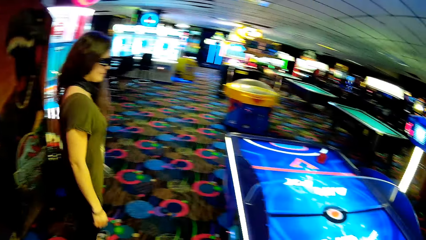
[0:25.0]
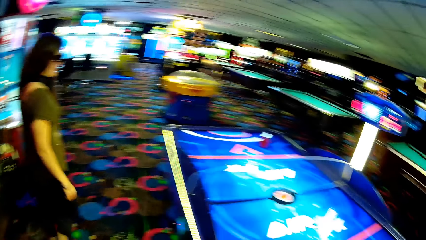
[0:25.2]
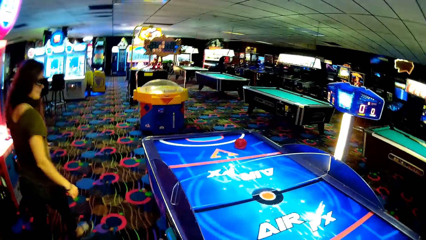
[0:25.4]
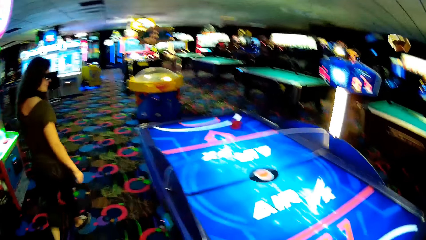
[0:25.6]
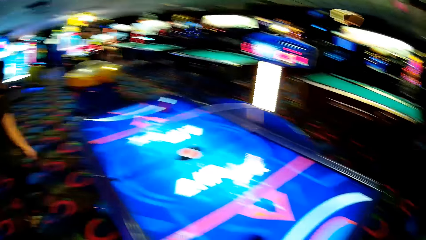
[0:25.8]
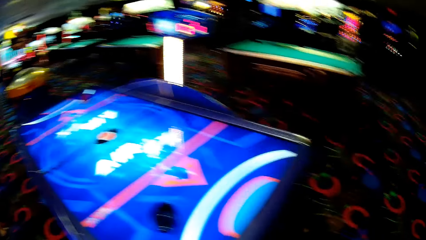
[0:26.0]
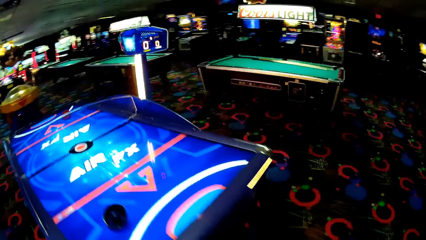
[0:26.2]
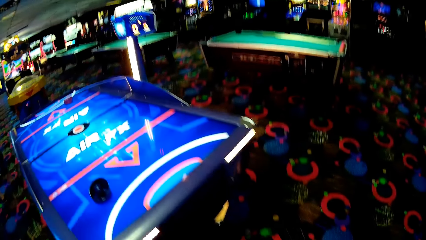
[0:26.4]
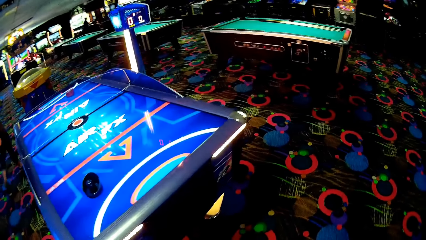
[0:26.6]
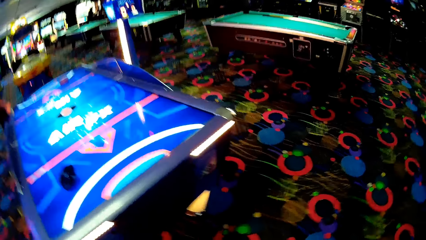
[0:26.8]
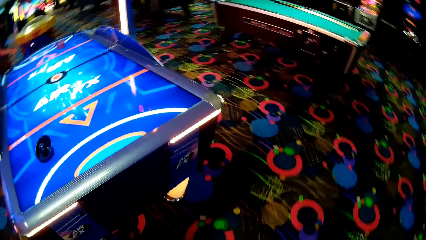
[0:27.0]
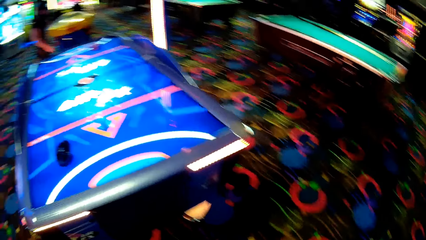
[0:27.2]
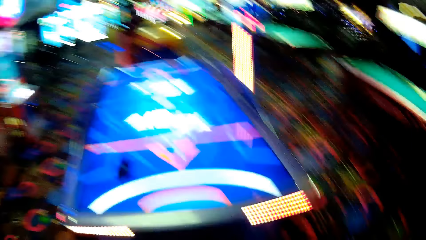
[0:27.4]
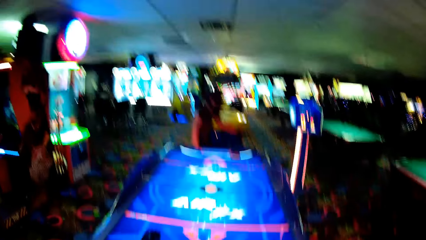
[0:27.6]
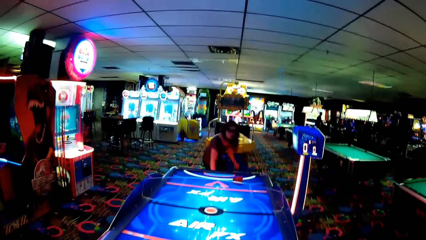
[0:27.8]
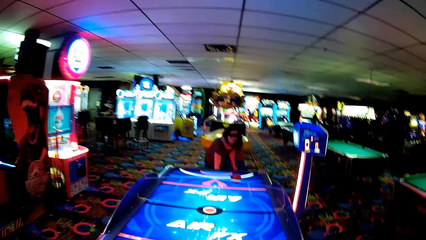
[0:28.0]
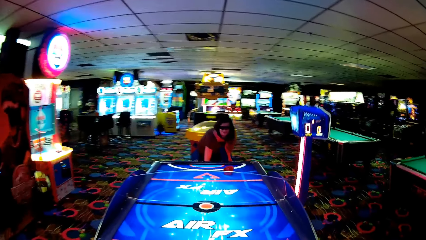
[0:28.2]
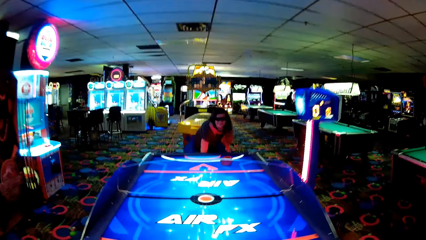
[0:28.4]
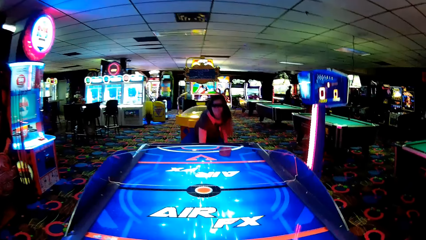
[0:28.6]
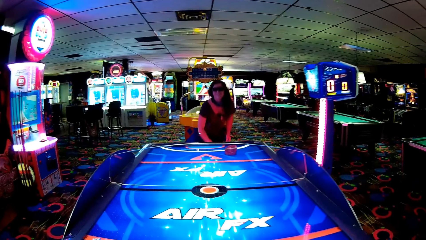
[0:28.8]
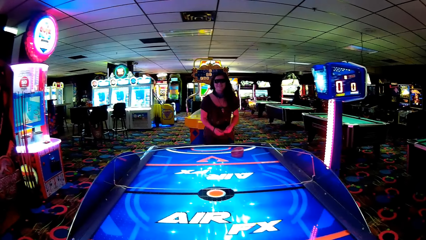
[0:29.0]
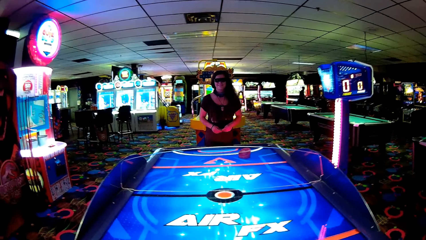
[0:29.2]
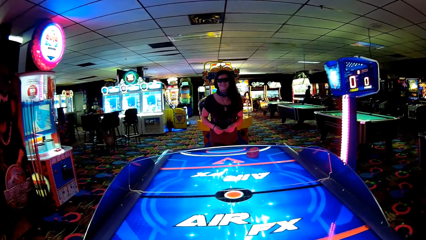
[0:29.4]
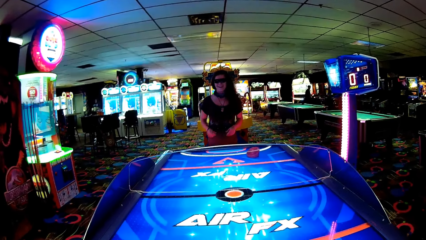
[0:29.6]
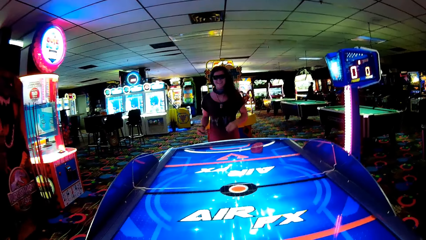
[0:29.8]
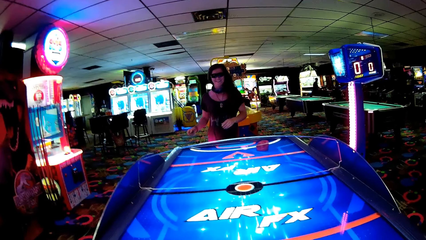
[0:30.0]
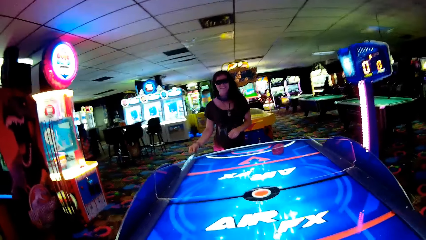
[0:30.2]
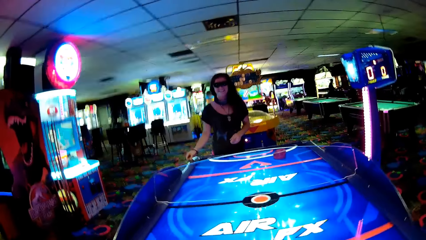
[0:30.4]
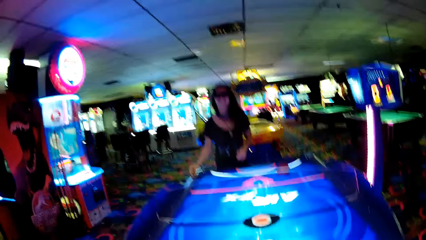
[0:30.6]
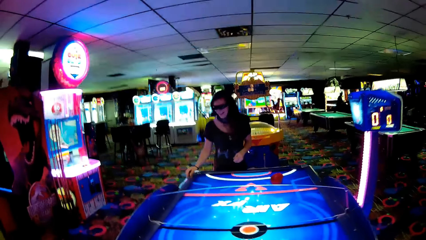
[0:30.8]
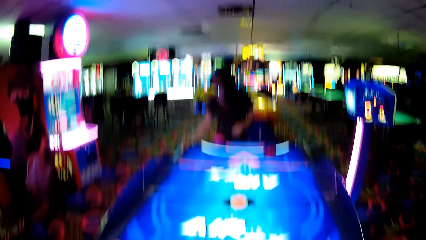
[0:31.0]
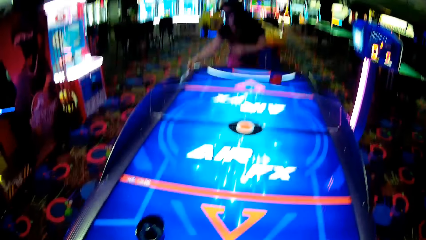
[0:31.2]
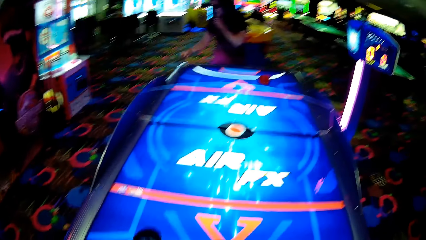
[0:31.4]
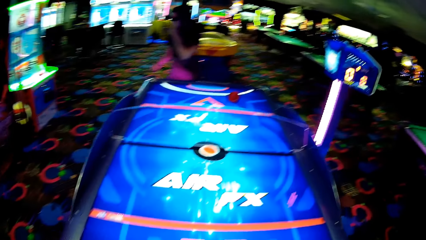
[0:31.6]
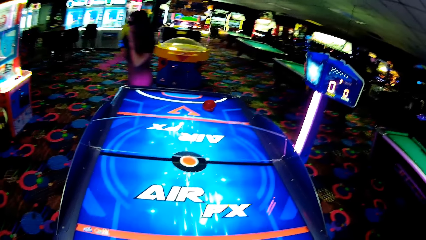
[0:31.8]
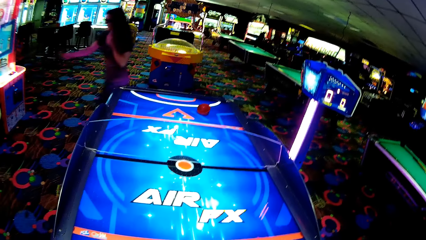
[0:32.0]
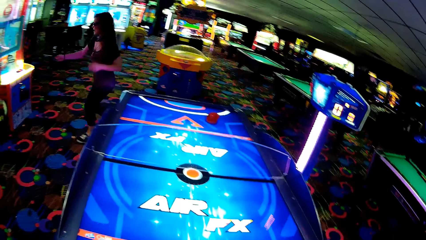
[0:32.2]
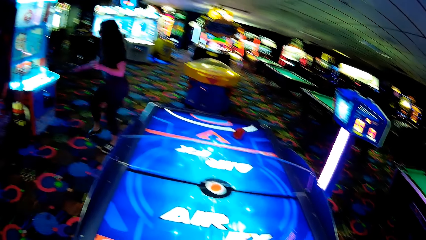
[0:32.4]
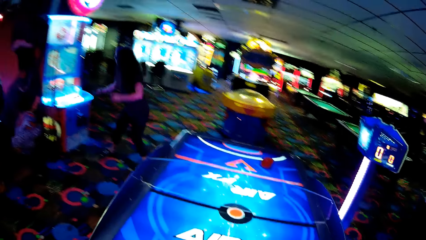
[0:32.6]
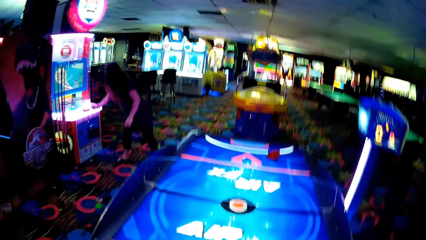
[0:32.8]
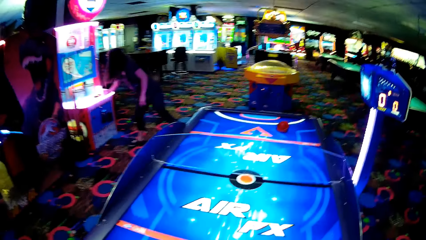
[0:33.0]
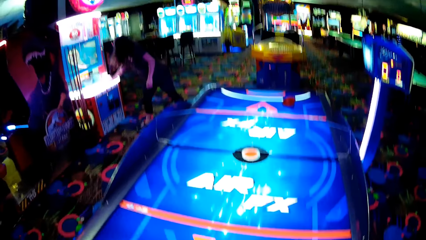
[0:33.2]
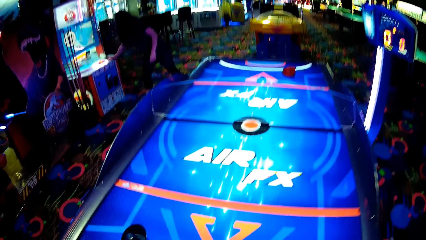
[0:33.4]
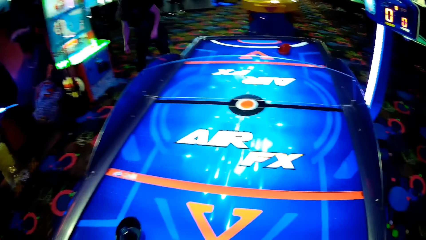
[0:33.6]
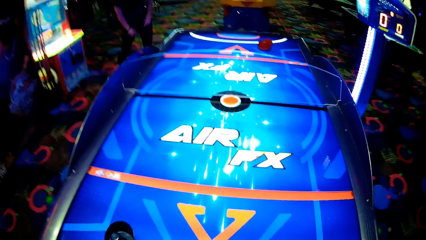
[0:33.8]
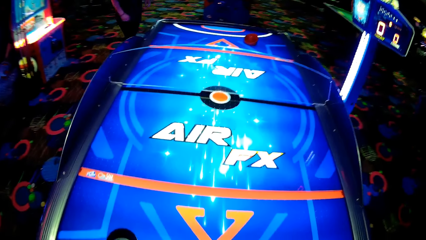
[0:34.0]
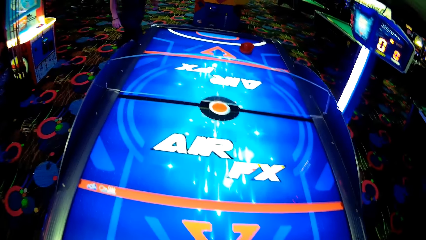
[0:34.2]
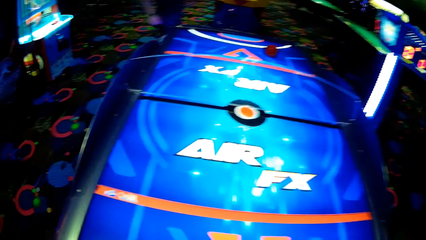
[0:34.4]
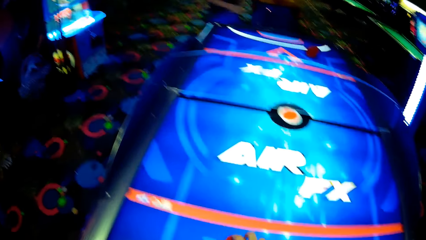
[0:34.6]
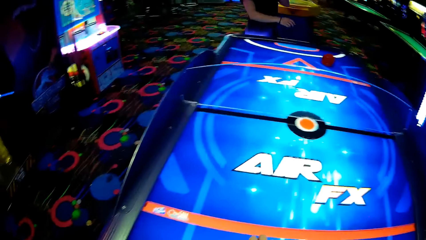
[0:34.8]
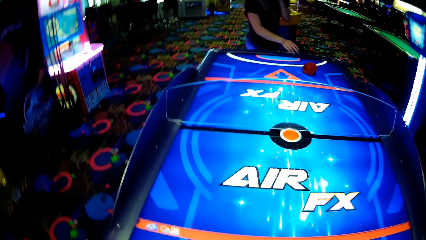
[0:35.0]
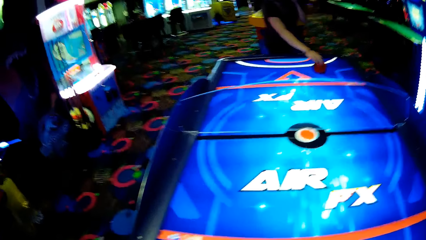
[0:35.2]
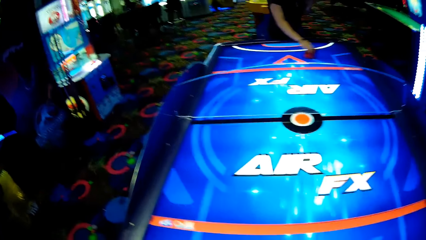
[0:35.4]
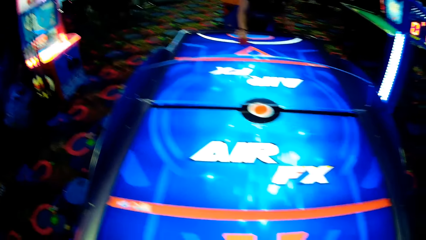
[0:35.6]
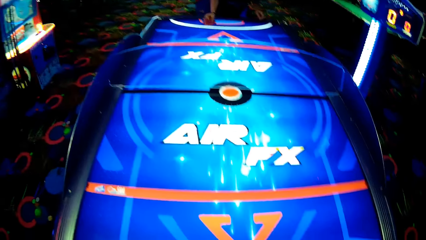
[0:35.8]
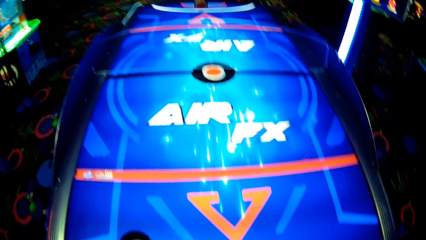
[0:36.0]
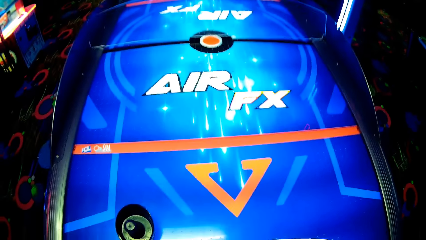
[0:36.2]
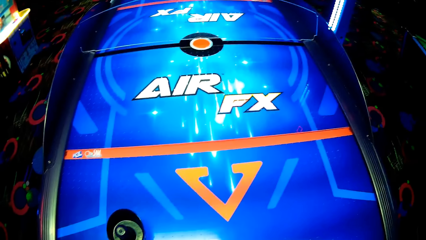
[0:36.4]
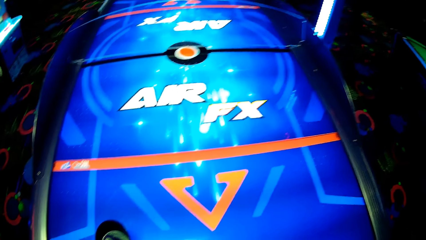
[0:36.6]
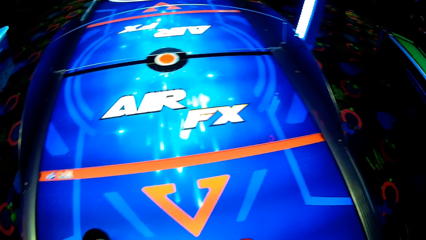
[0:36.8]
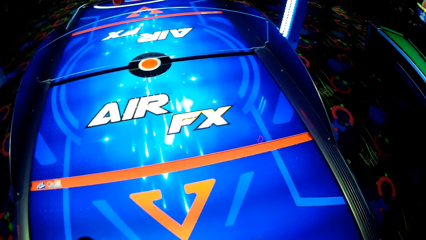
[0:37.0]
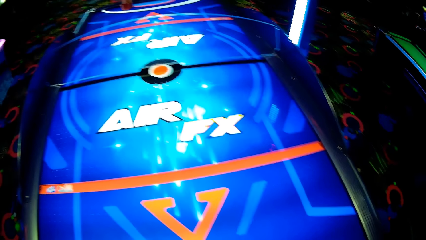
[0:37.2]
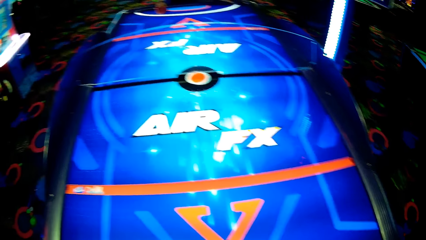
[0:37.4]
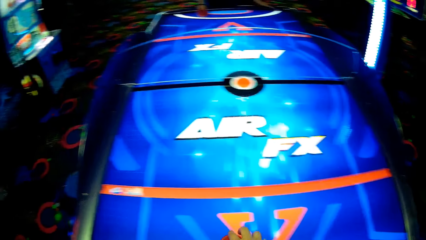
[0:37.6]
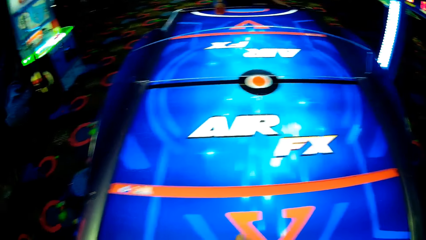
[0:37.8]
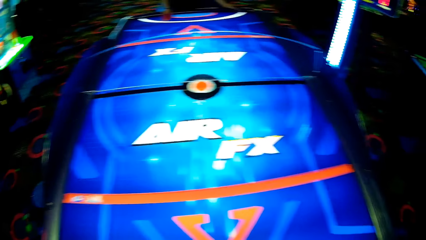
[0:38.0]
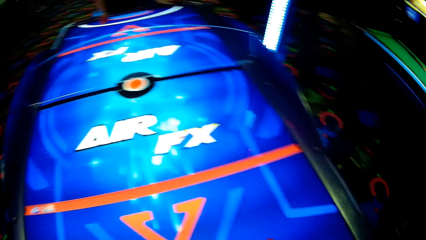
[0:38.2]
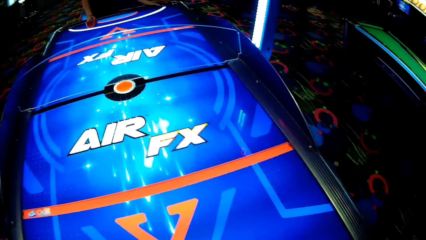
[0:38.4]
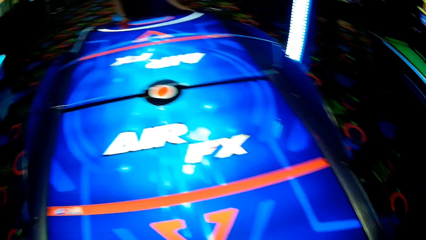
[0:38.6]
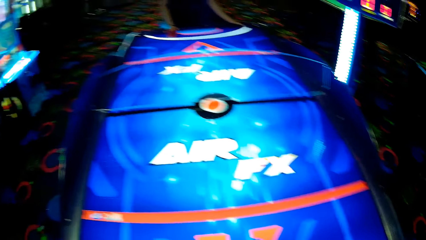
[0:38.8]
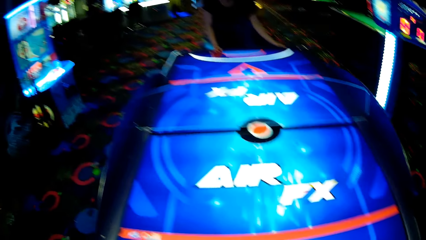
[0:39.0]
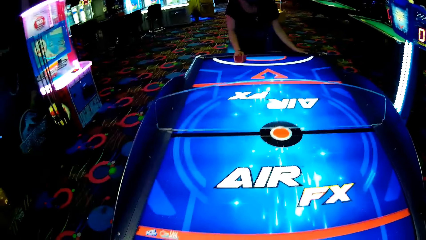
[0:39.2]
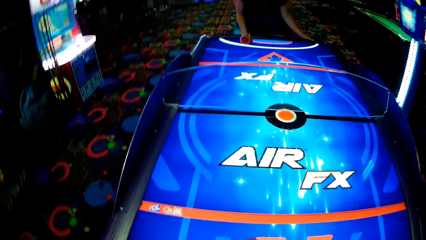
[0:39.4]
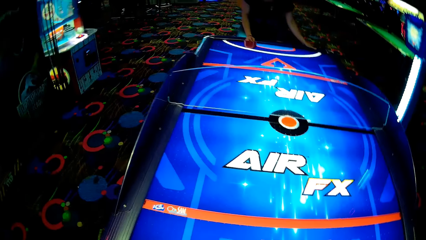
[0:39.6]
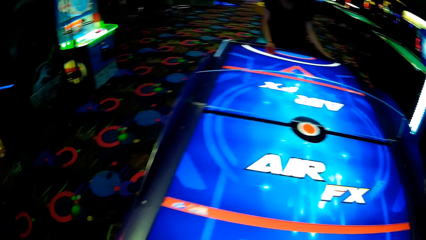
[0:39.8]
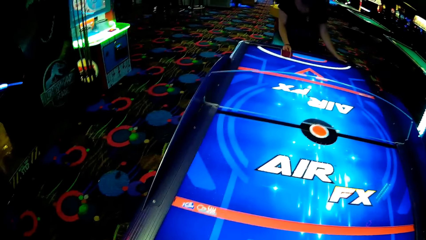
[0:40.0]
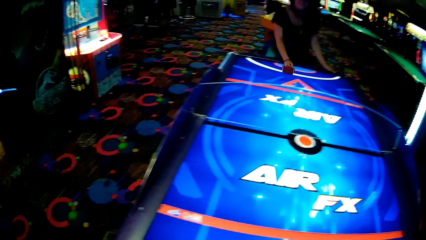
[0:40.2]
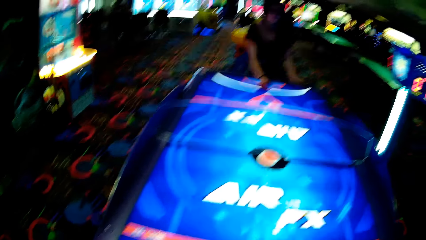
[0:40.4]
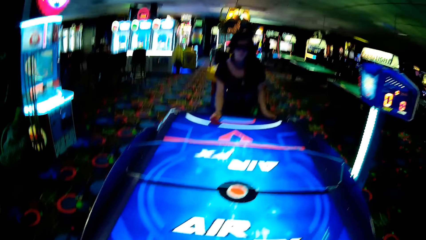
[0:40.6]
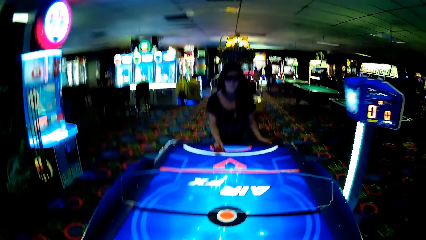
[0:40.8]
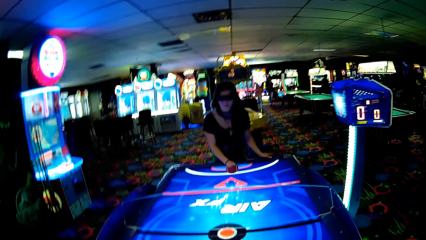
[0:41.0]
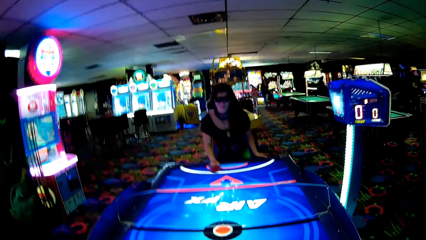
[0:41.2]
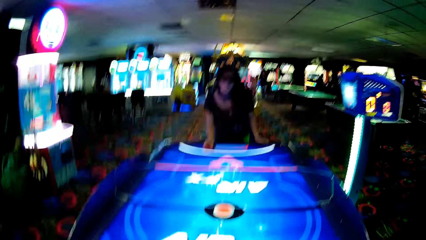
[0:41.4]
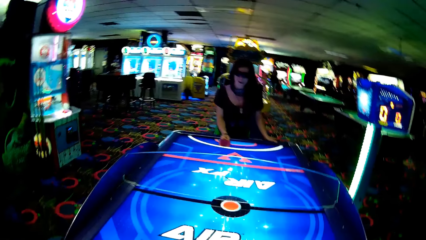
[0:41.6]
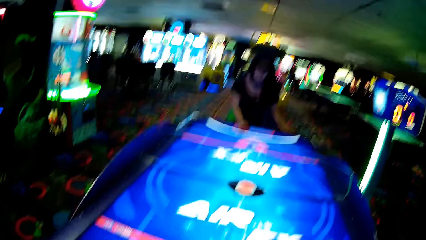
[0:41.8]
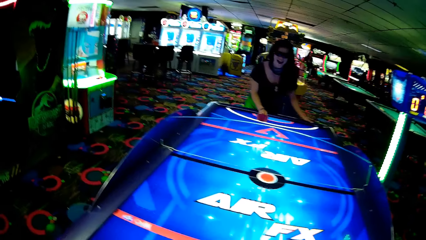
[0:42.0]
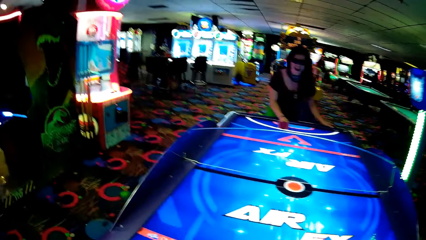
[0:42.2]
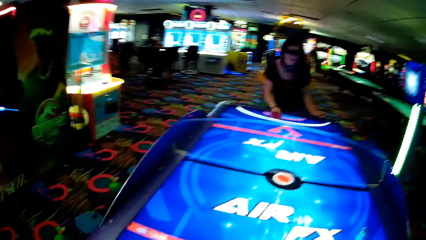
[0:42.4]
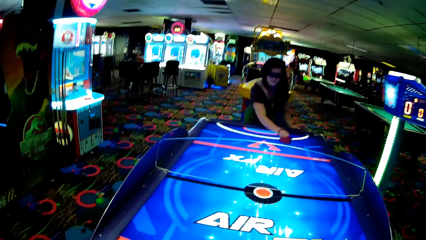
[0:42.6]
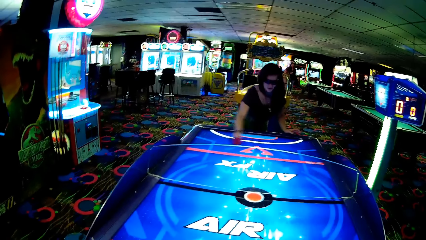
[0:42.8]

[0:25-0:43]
The woman walks. The camera wearer looks around. The woman bends, stands, talks with the camera wearer, holds an air hockey table, and walks around. The camera wearer looks around. The woman walks. The camera wearer looks around. The woman moves the striker. The camera wearer looks around. The woman moves the striker.
